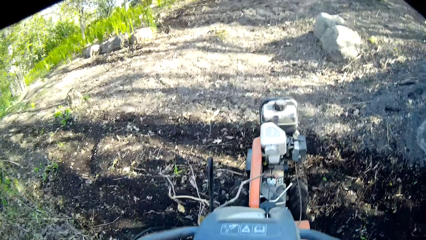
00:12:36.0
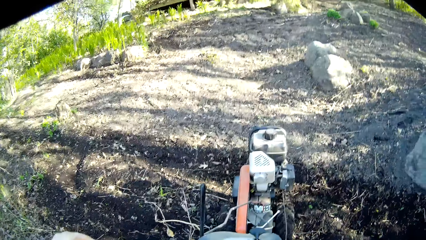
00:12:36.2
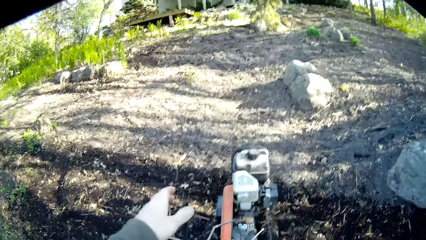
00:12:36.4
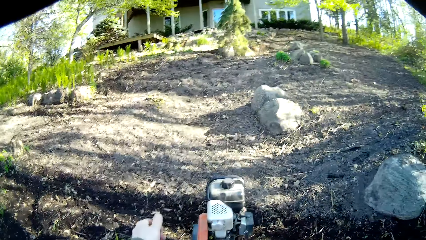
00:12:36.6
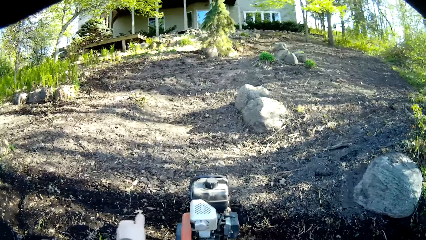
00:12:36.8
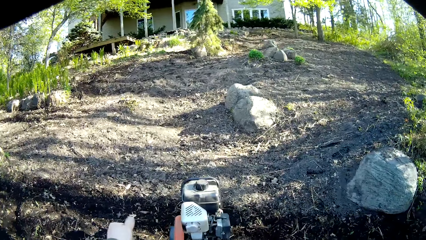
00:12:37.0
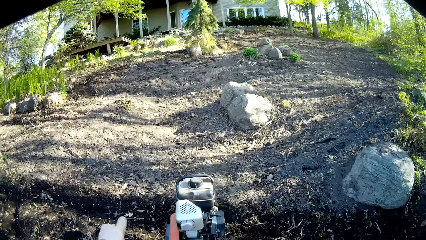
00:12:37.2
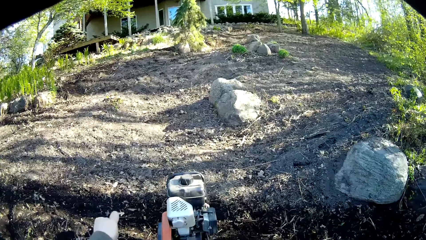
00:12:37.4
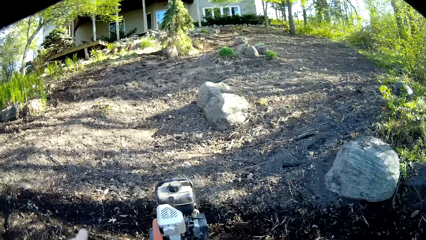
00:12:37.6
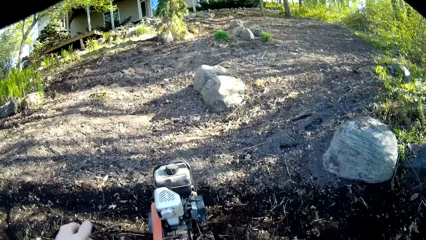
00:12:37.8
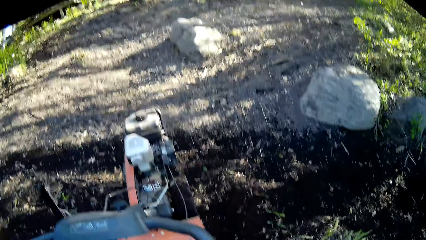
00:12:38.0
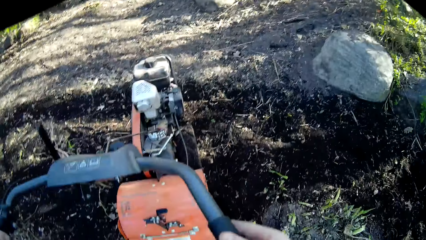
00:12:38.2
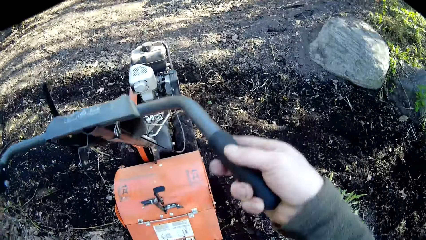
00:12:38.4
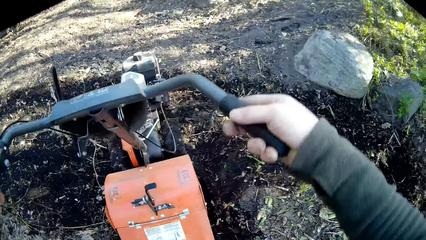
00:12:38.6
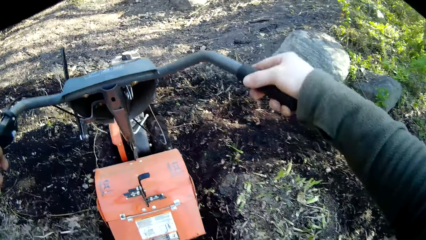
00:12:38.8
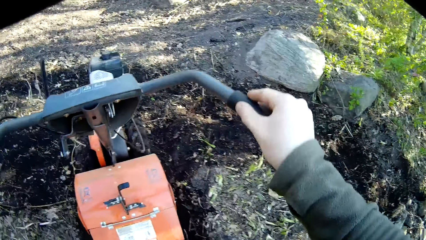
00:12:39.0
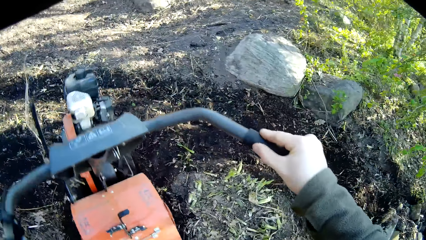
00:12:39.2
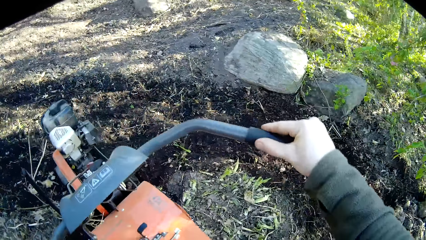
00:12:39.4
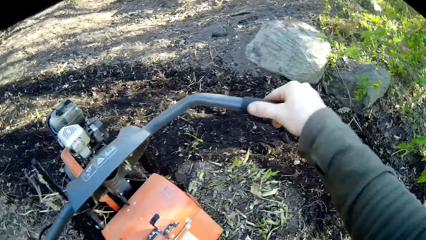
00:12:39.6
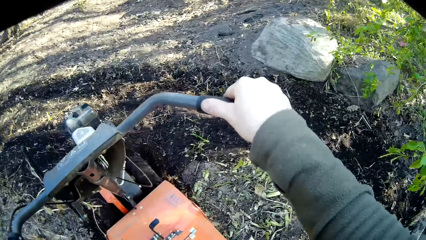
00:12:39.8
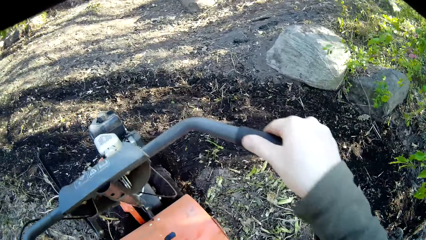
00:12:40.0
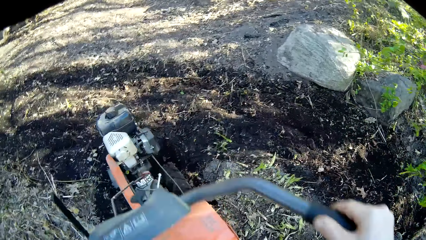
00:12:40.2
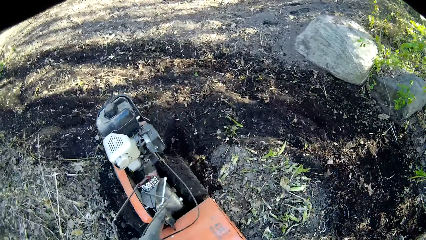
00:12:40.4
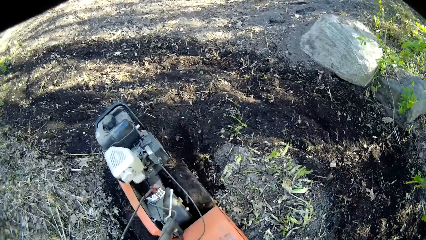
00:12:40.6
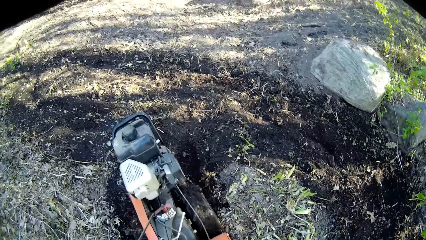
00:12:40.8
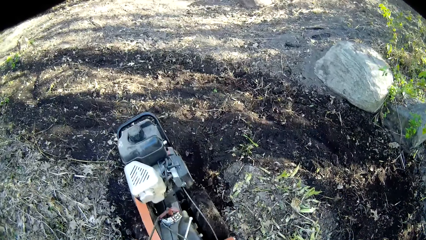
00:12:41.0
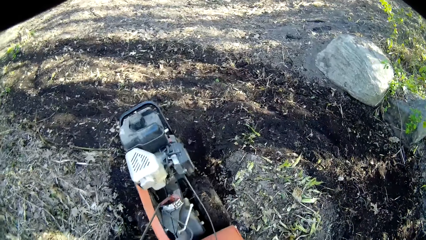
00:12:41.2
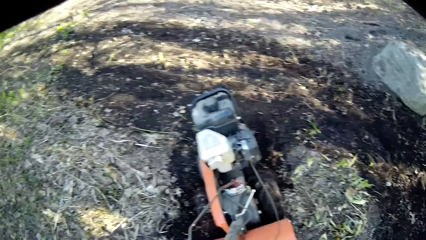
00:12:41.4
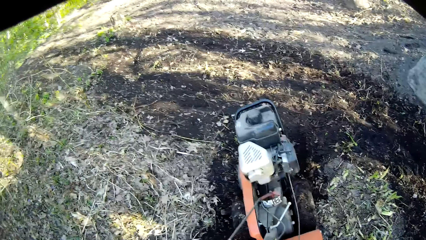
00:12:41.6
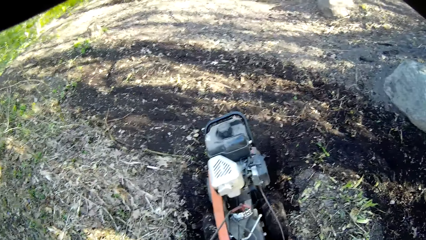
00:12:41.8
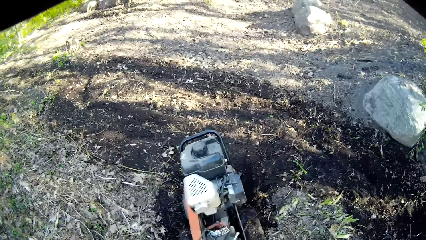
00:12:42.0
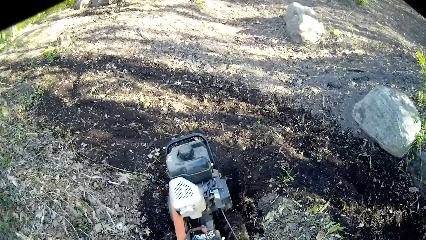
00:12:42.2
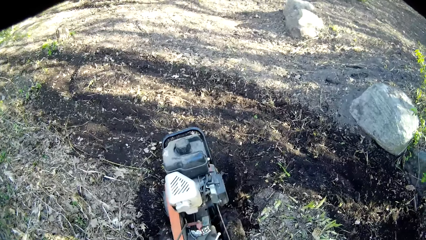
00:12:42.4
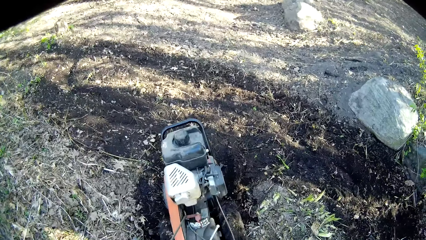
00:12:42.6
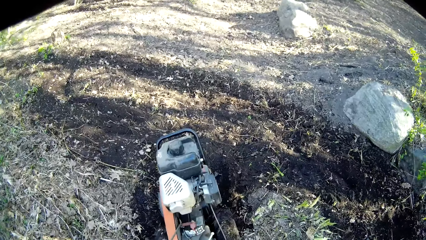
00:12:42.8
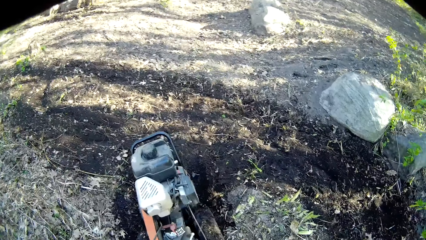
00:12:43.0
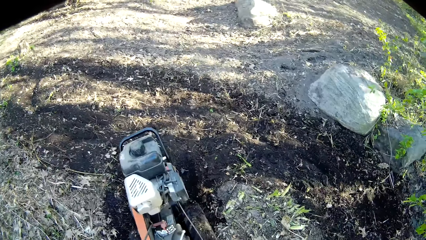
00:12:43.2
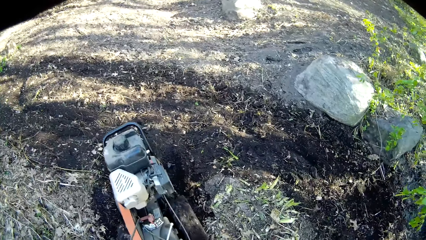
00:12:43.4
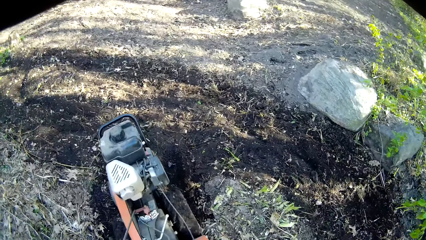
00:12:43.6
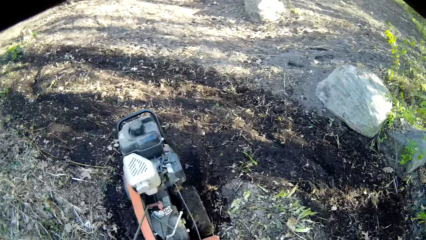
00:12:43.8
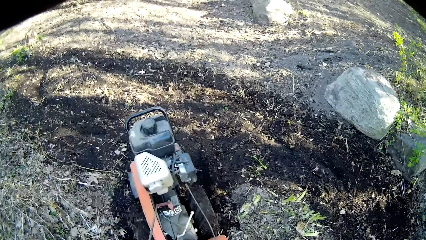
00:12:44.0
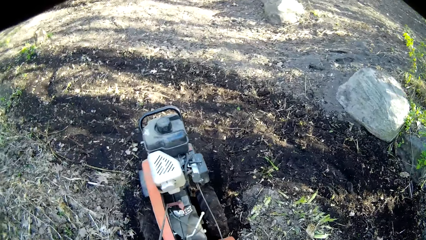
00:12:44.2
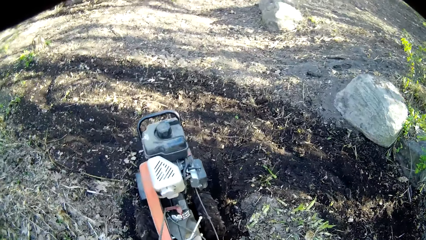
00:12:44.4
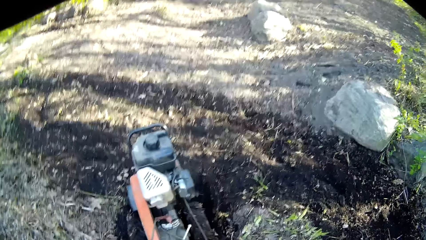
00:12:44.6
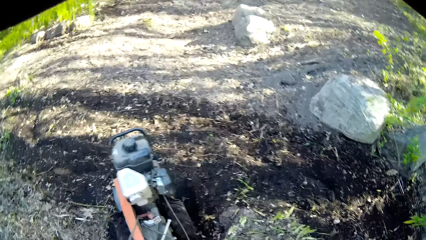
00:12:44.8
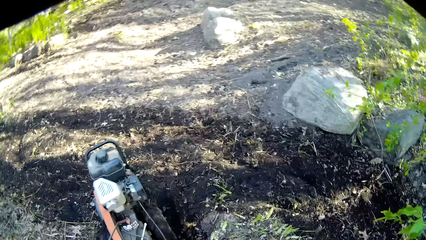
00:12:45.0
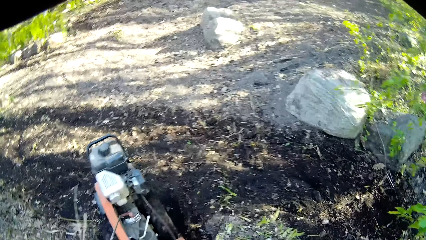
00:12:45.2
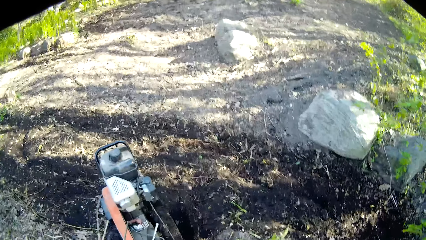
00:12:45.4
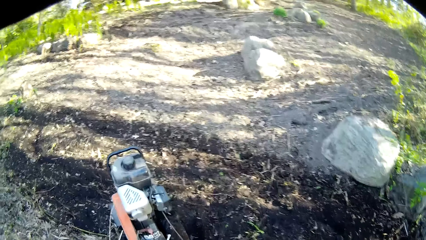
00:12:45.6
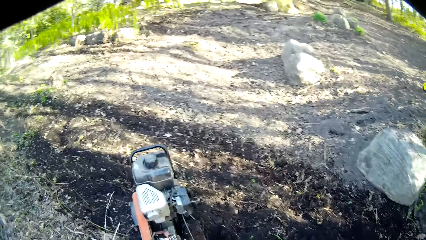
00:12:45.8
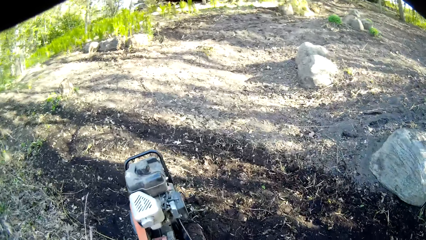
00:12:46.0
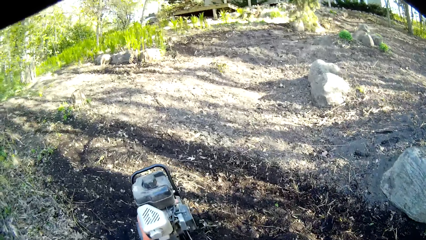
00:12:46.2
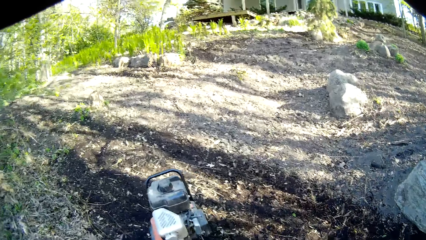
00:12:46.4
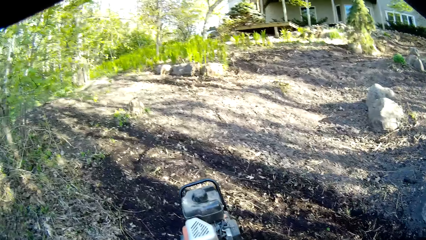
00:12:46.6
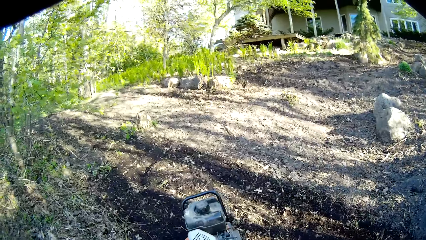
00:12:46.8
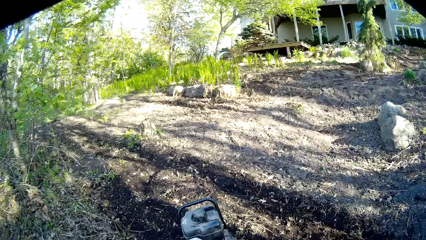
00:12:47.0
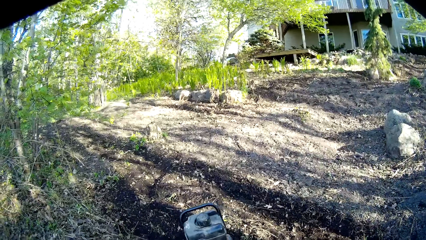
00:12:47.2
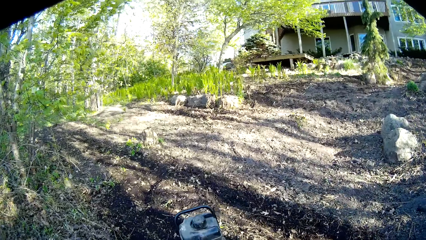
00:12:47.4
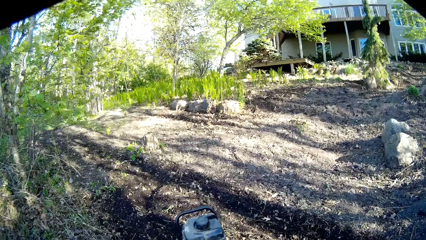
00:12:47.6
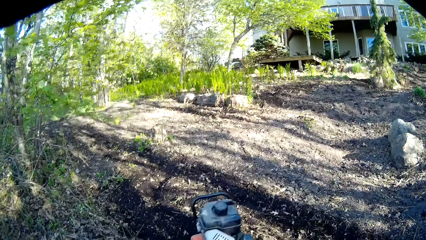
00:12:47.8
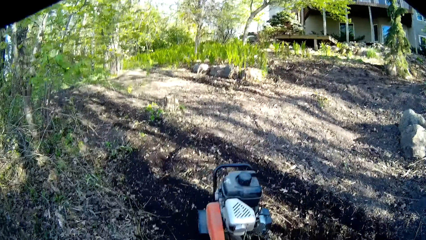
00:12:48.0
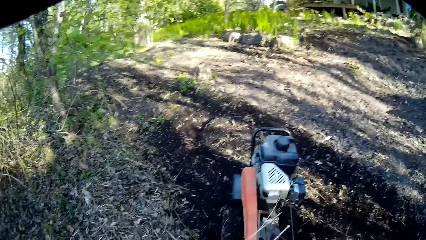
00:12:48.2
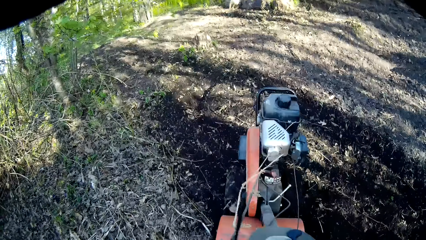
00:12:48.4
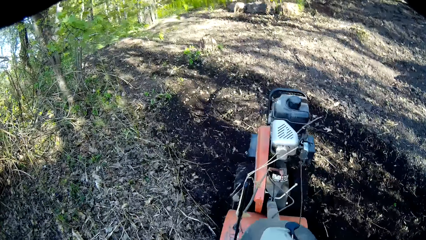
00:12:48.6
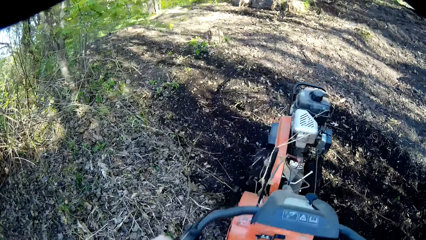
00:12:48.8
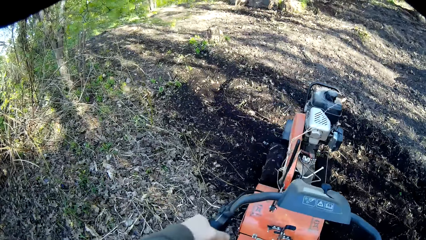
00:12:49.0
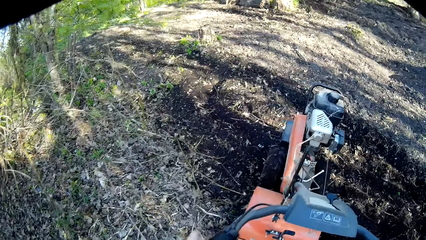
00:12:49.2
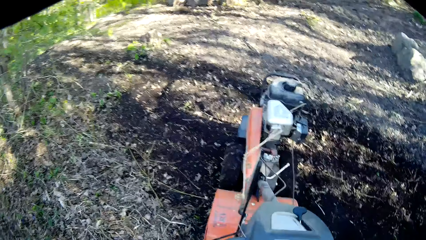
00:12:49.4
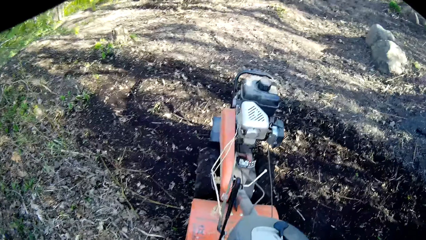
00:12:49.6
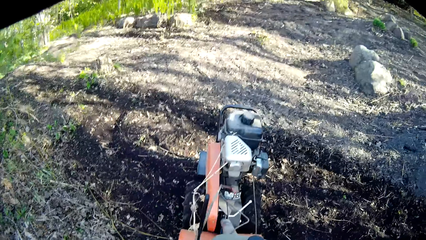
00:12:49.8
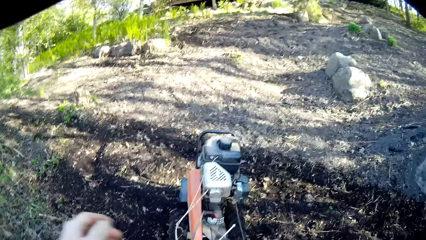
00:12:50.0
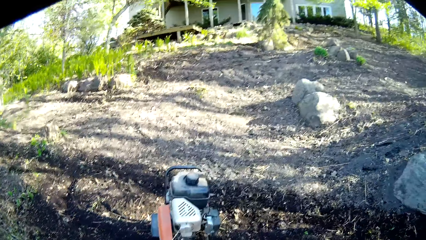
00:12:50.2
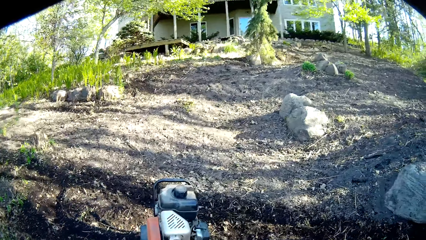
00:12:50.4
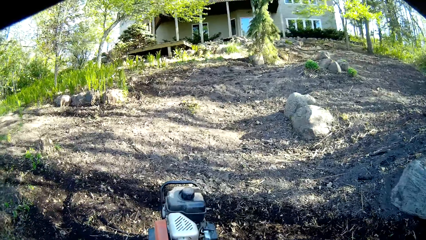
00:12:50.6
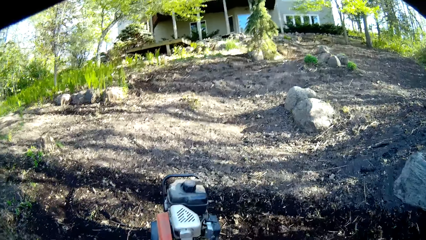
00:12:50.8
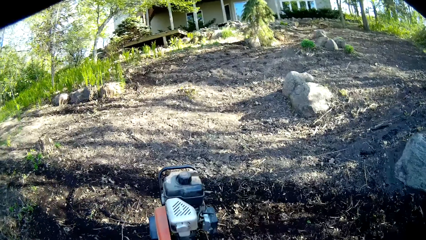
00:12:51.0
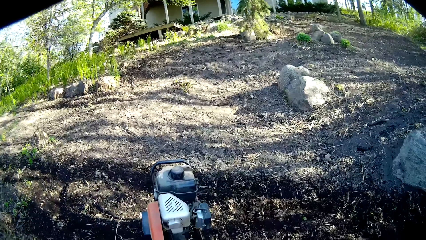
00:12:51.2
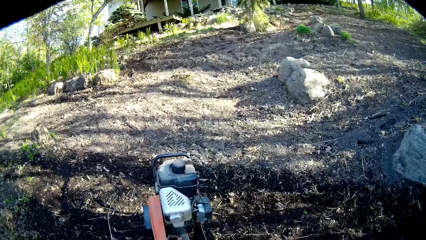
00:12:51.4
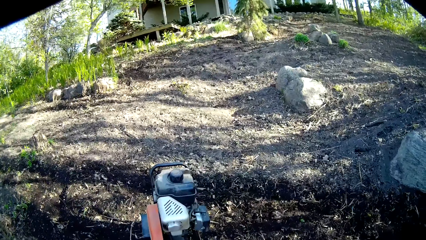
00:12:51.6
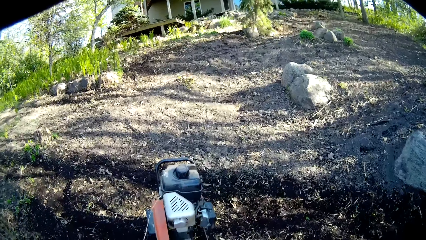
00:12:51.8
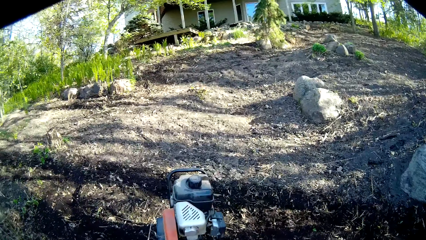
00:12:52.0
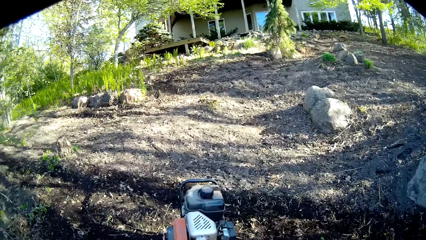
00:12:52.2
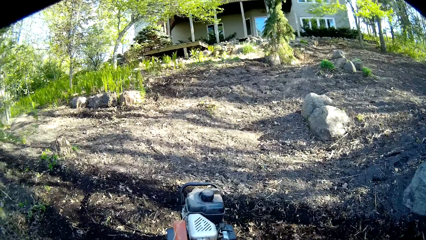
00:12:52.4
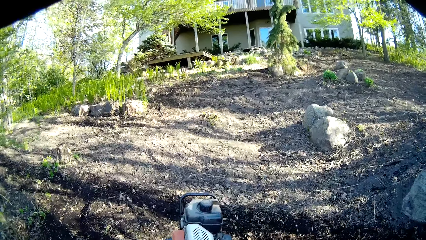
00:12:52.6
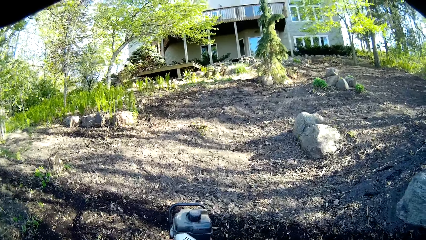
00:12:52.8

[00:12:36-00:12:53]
The camera wearer adjusts the lawn mower with his hand. He pulls the lever of the tiller with his left hand. He weeds using the lawn mower. He pulls the lever of the tiller with his left hand.
